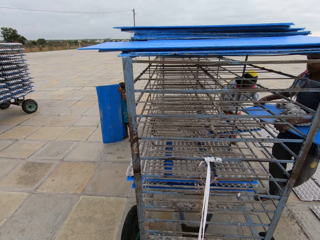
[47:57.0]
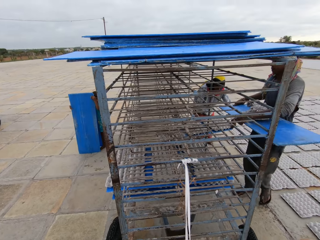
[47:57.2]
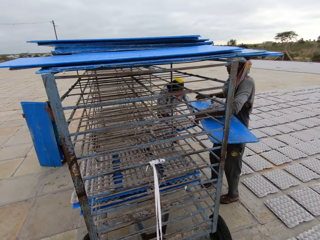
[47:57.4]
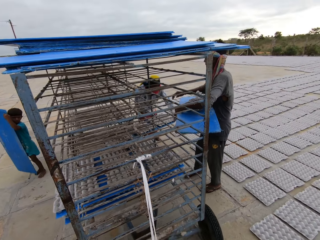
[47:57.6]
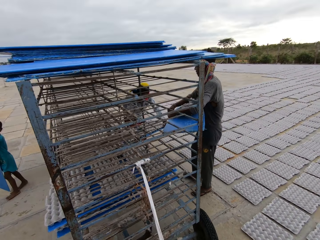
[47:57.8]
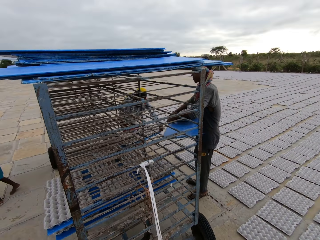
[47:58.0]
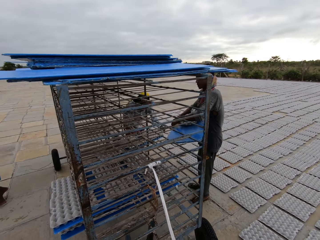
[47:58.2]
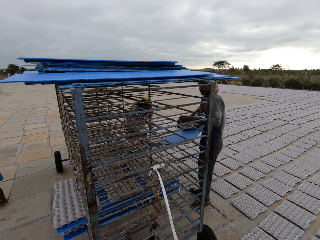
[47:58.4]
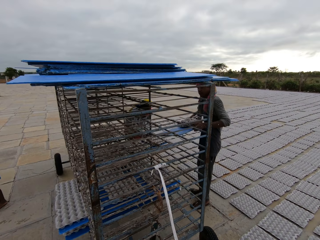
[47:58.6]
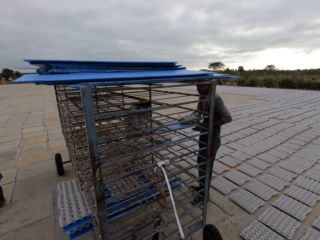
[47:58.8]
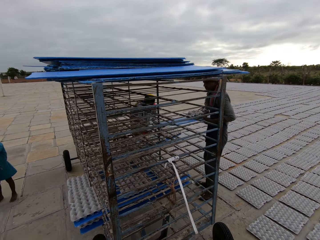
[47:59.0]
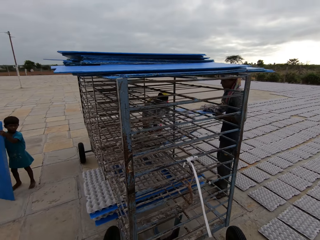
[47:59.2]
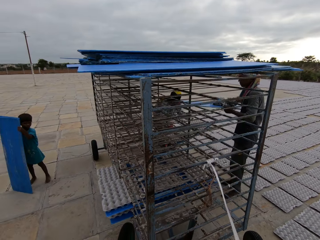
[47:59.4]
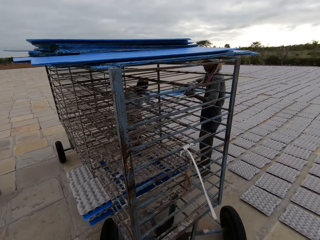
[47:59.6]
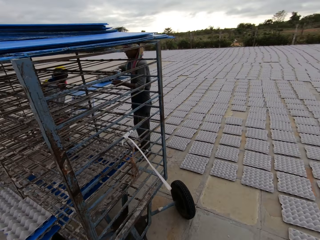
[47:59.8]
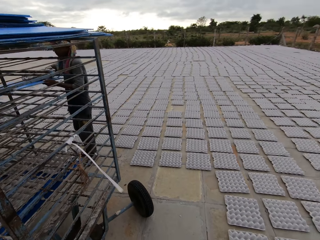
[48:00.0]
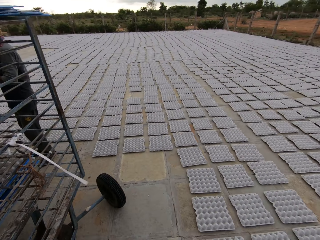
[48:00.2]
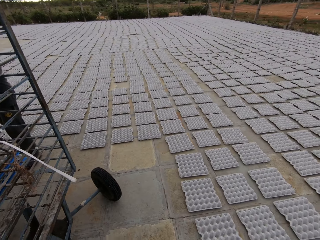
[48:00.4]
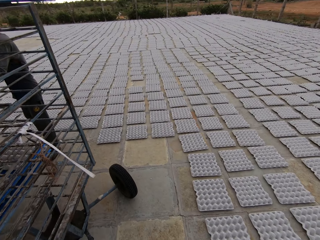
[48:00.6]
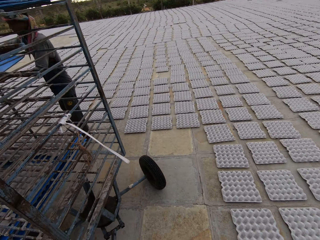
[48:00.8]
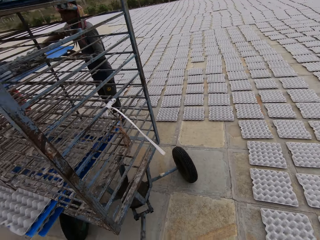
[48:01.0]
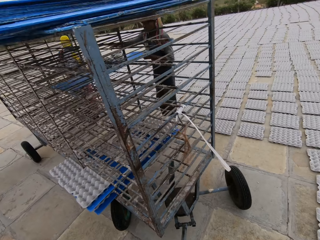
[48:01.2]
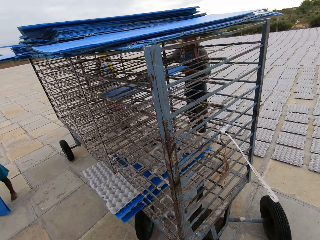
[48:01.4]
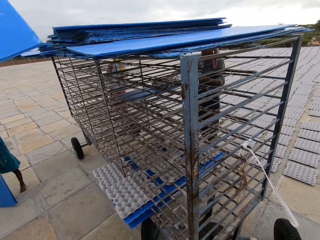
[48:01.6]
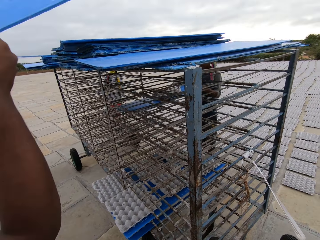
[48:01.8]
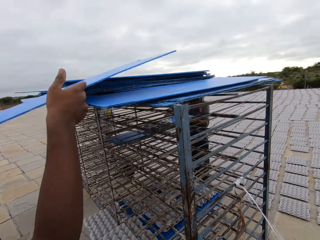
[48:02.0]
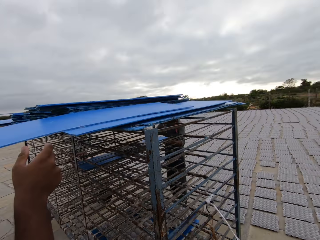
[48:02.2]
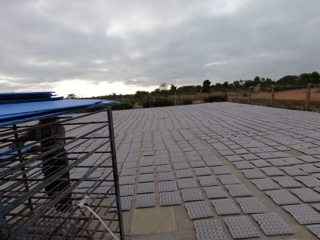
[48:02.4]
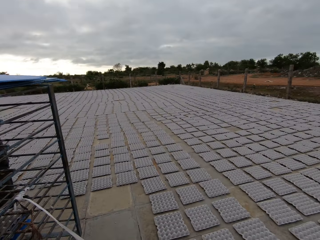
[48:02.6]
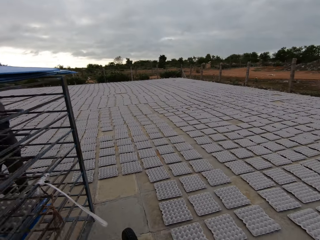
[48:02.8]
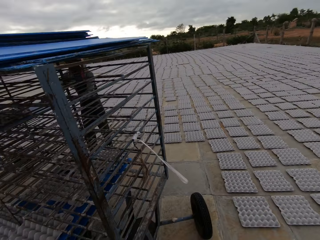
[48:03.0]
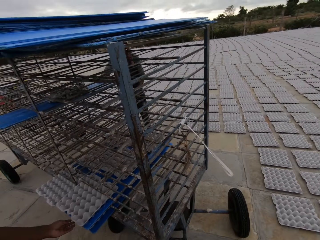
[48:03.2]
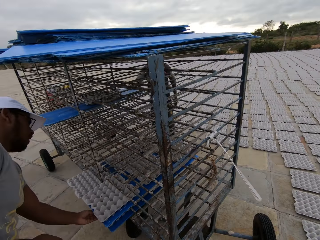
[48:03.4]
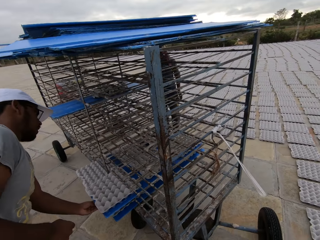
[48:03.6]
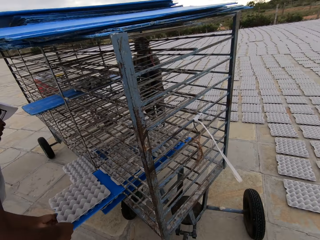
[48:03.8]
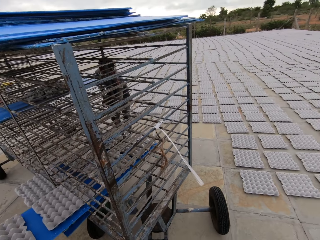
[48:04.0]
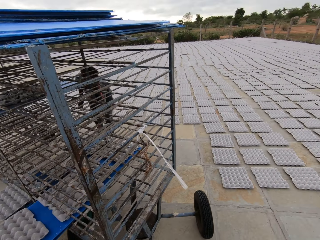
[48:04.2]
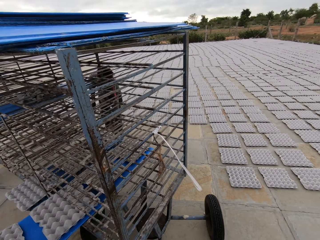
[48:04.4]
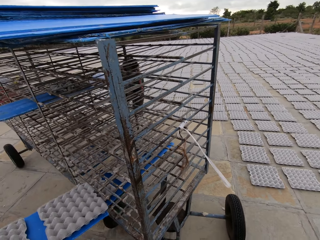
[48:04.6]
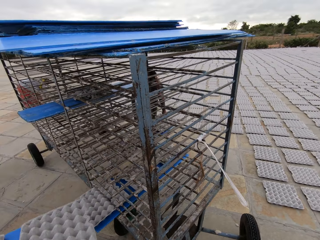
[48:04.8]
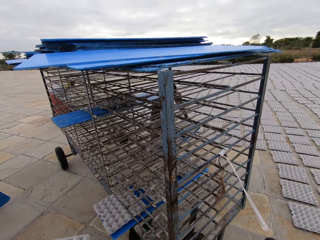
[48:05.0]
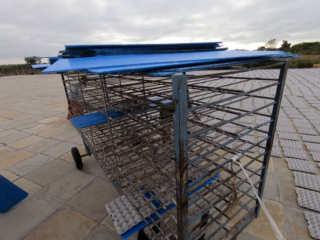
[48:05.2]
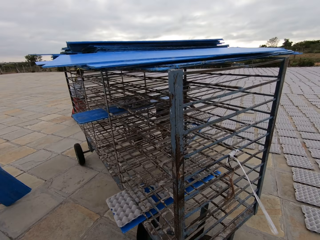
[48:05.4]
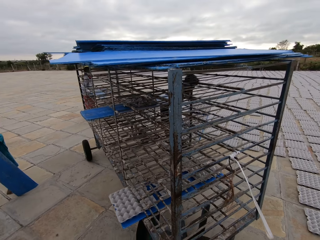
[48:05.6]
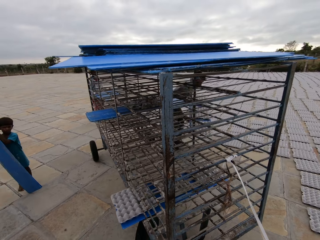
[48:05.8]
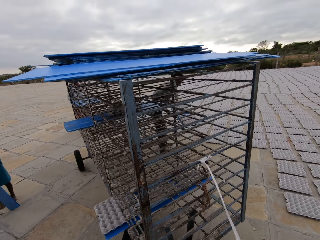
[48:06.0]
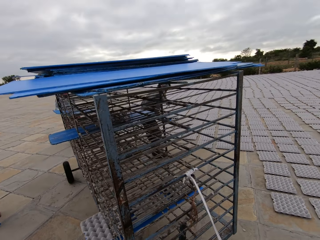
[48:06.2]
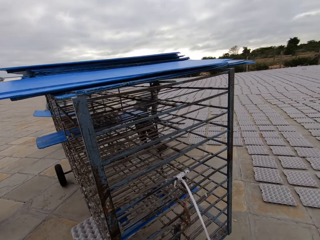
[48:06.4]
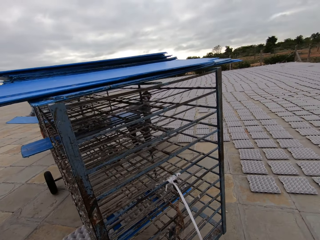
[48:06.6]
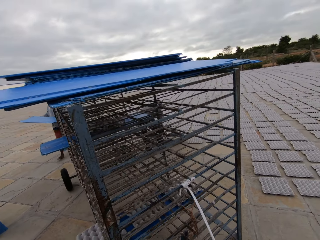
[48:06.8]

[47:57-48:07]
The camera wearer looks around. A man places the plastic sheets in his hands in the trolley. Another man places the plastic sheet on the trolley with both hands. The other man removes plastic sheets with egg crates from the trolley with both hands. The first man places the plastic sheet on the trolley with both hands and removes plastic sheets with egg crates from the trolley with both hands.

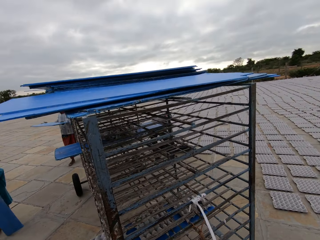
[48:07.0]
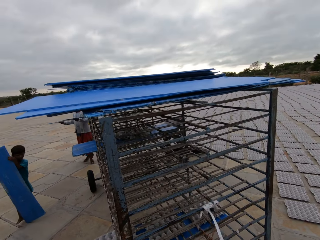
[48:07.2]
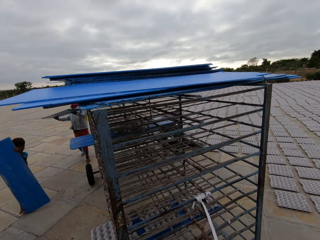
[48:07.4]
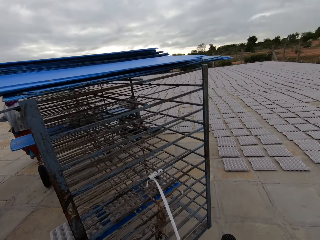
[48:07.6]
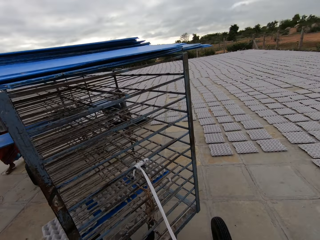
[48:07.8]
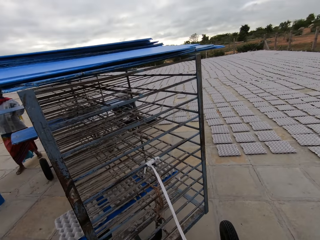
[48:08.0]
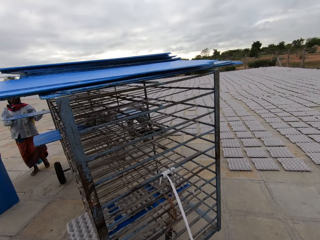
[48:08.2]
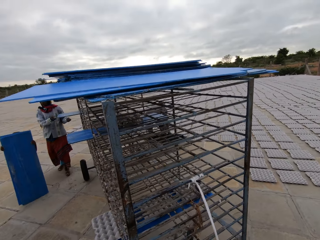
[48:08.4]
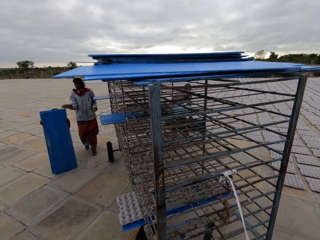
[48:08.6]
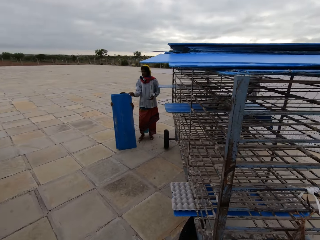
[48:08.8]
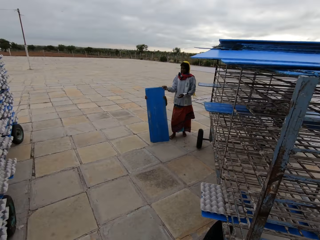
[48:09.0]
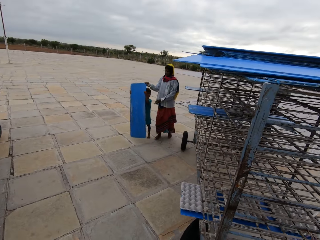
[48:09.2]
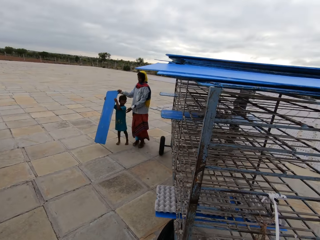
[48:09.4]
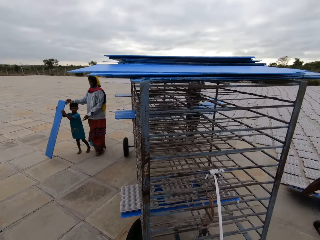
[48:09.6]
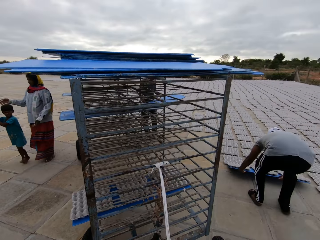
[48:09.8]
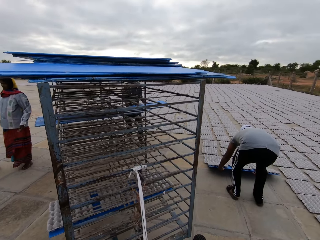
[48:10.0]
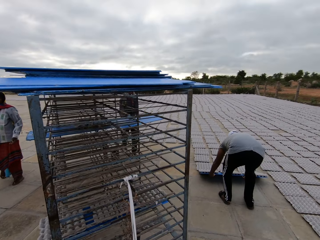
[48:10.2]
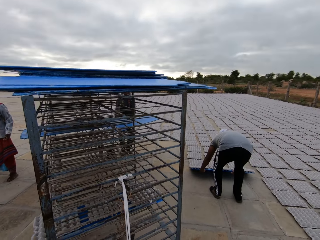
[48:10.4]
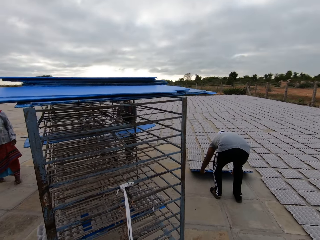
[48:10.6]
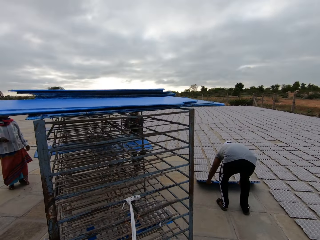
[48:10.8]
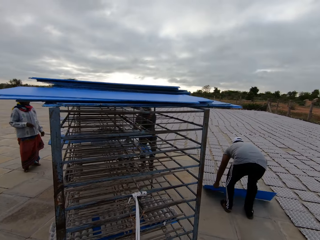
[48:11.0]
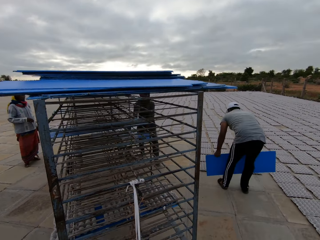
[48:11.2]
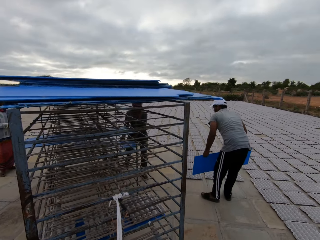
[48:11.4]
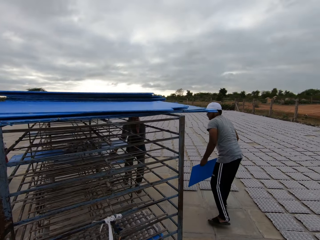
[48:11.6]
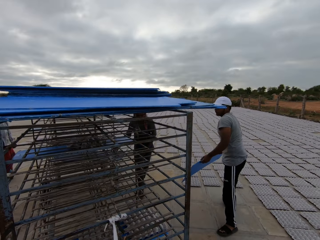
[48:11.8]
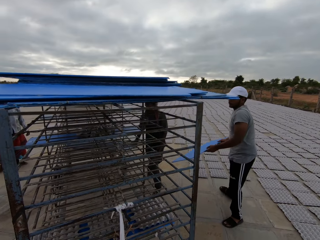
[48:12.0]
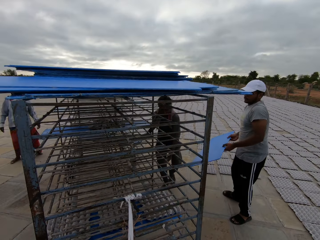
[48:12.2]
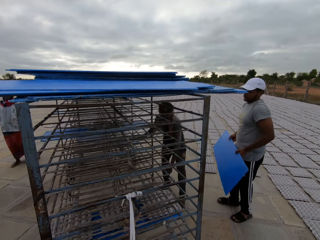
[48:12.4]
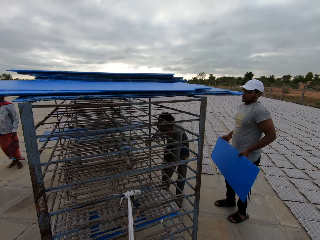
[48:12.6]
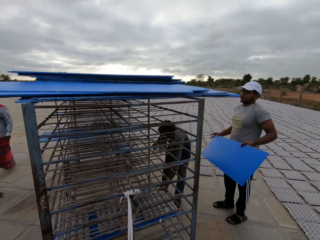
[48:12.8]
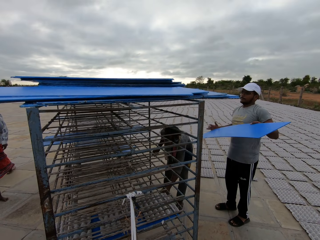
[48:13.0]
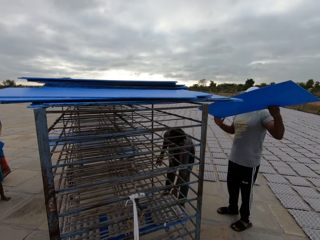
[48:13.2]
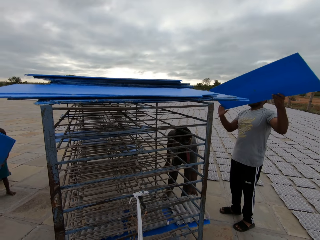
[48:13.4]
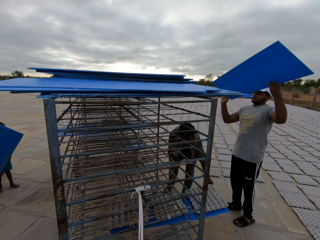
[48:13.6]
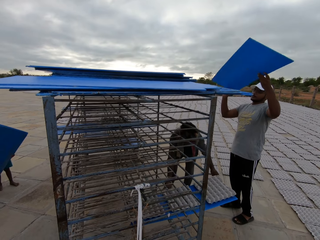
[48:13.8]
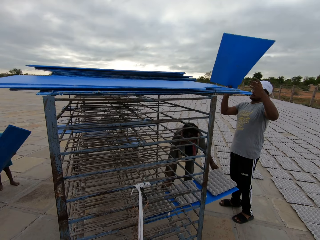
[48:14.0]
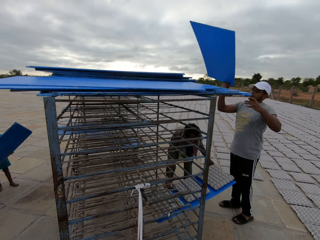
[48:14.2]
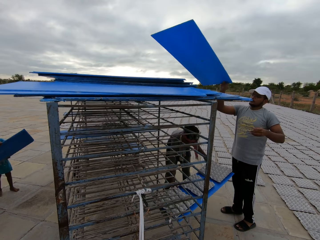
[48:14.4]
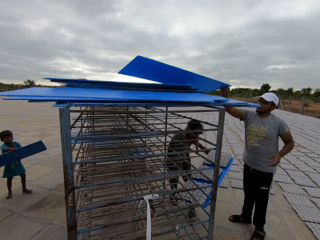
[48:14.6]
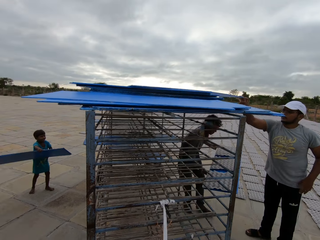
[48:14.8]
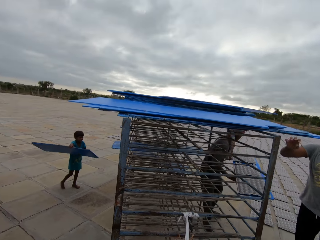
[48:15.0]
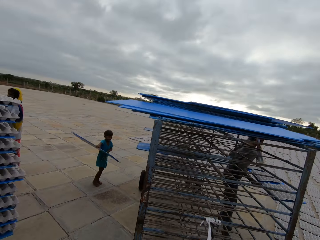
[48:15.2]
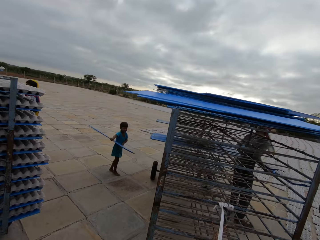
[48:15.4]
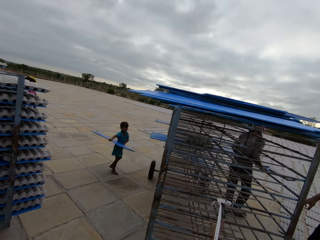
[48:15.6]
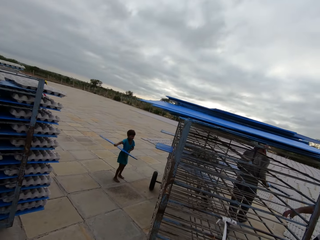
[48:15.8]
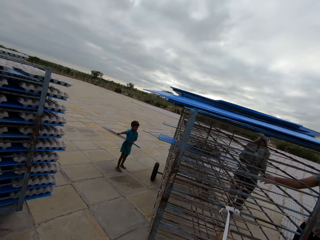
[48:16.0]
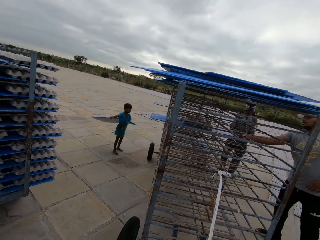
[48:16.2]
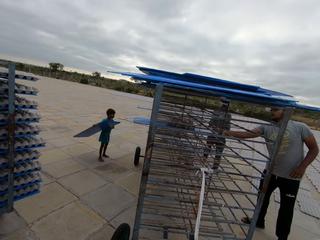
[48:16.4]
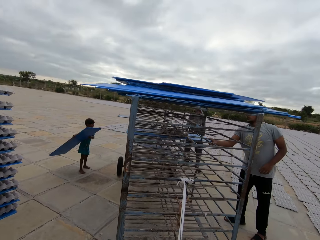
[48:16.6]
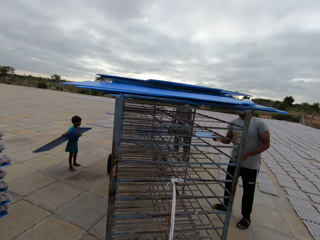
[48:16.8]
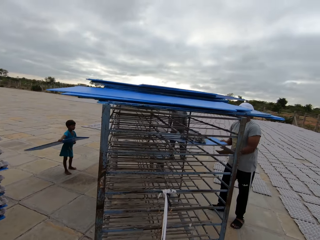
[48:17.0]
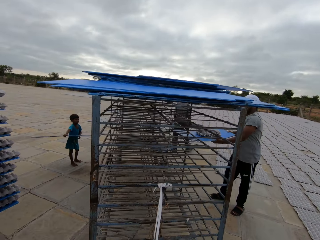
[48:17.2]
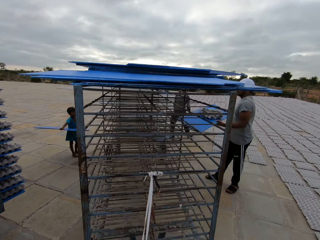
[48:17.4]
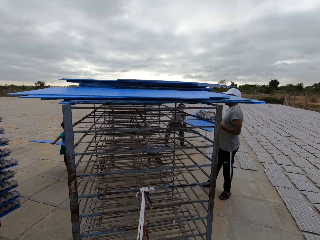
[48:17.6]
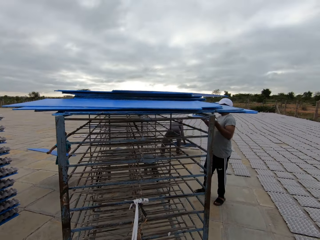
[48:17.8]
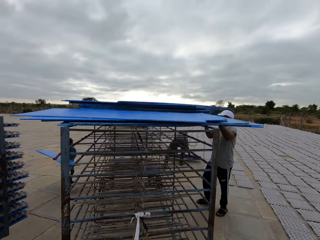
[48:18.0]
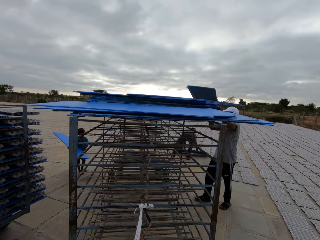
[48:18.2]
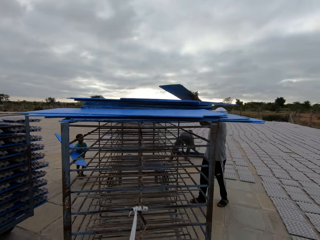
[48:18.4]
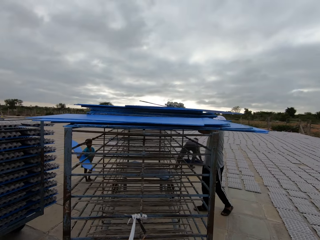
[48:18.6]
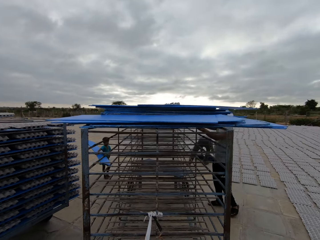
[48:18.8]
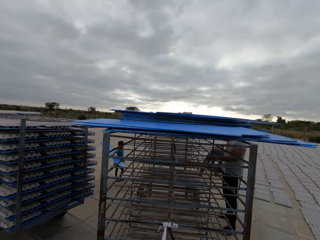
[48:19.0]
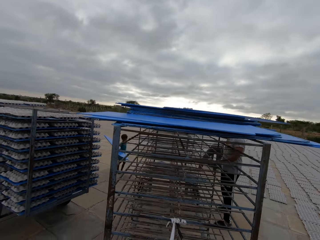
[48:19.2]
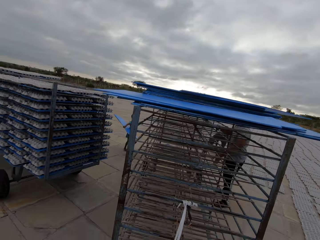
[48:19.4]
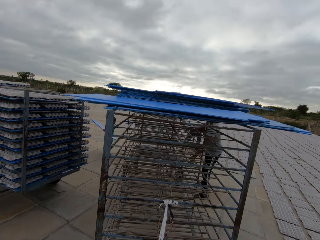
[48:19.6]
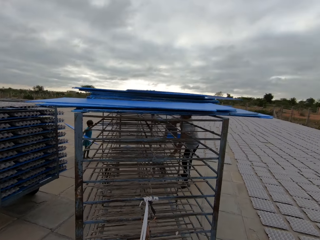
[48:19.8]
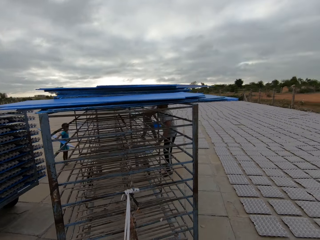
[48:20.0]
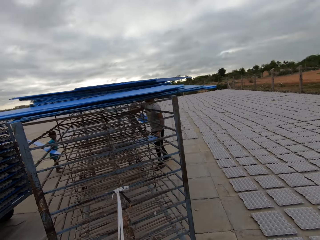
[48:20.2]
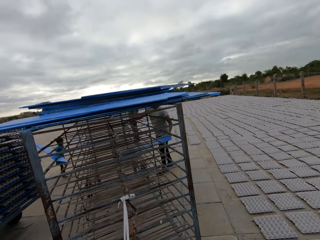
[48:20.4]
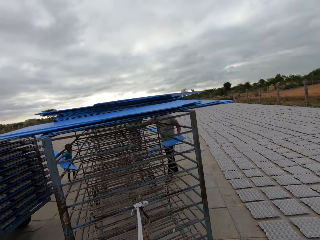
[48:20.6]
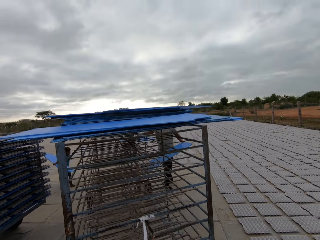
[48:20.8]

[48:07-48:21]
A man drops the egg crates from the plastic sheet on the ground with both hands. A woman places the plastic sheet on the trolley with both hands. The woman touches the plastic sheet in the hands of a boy with her right hand. Another man drops the egg crates from the plastic sheet on the ground with both hands. The first man removes plastic sheets with egg crates from the trolley with both hands. The other man places the plastic sheet on the trolley with both hands, removes the plastic sheet with the egg crate from the trolley with both hands, and places the plastic sheet with the egg crate on the trolley with both hands. The camera wearer pulls the trolley.
